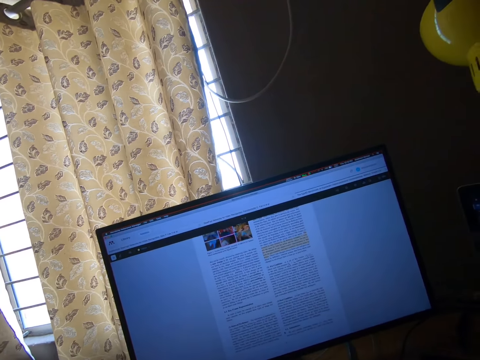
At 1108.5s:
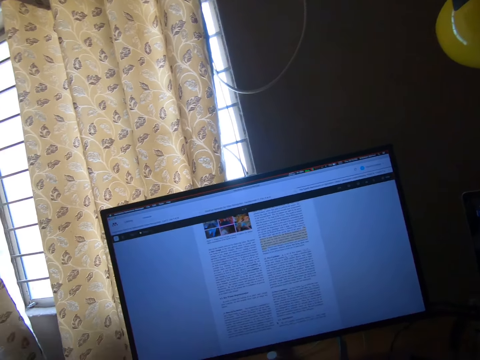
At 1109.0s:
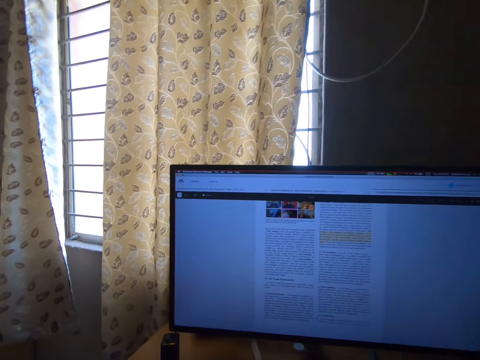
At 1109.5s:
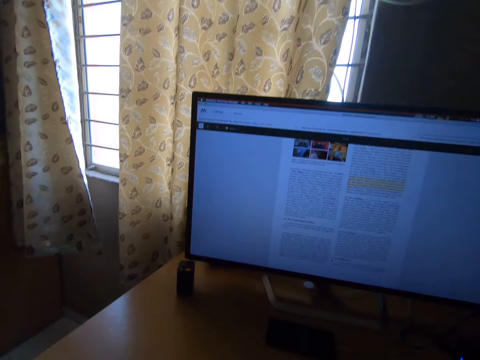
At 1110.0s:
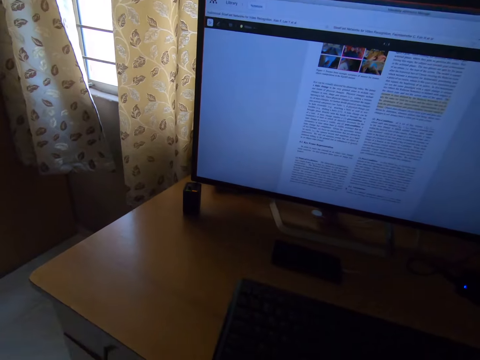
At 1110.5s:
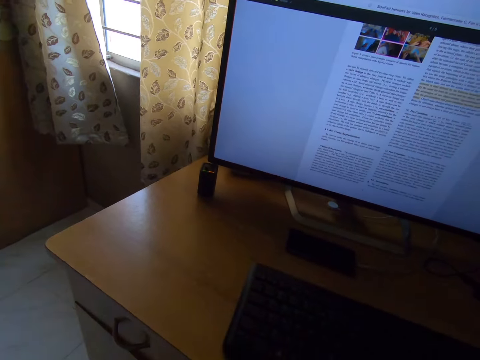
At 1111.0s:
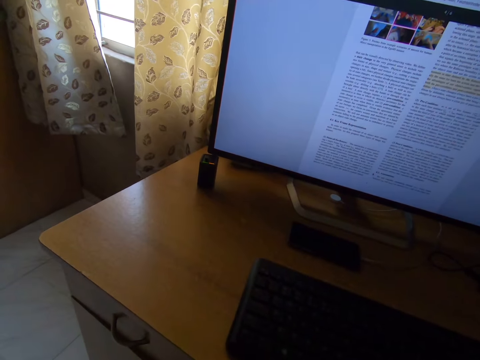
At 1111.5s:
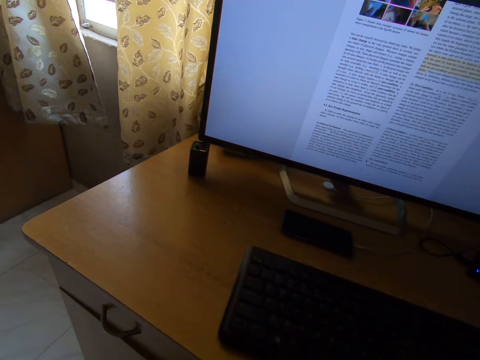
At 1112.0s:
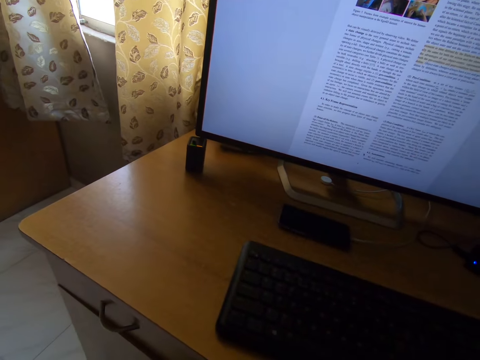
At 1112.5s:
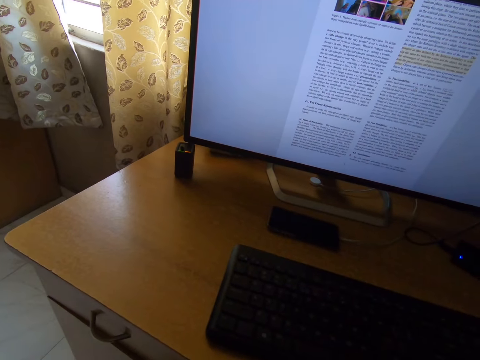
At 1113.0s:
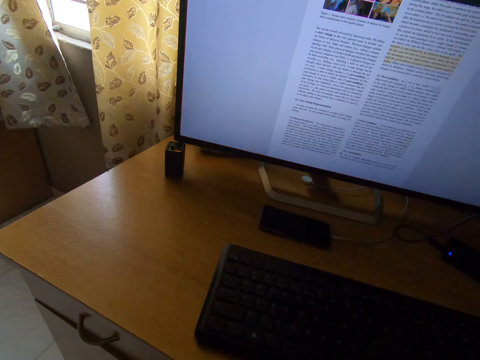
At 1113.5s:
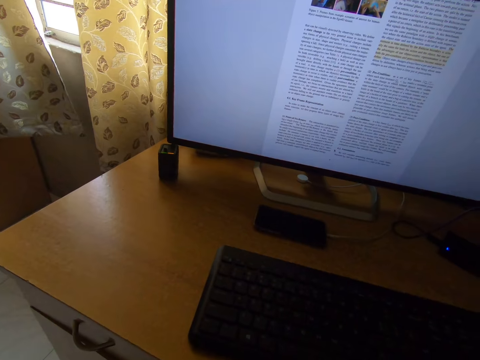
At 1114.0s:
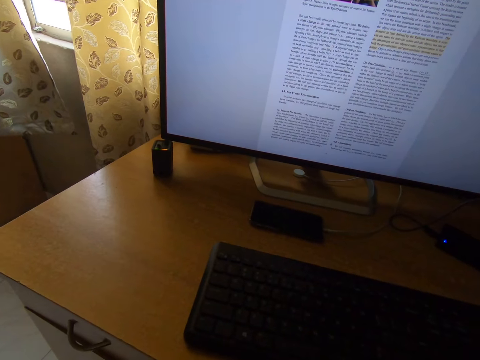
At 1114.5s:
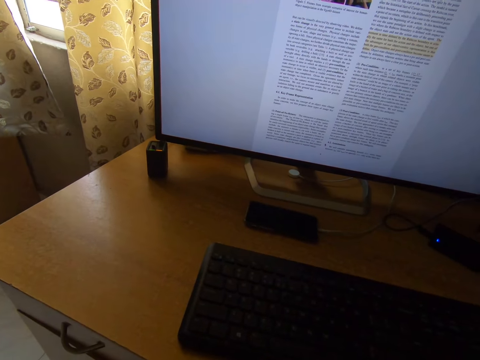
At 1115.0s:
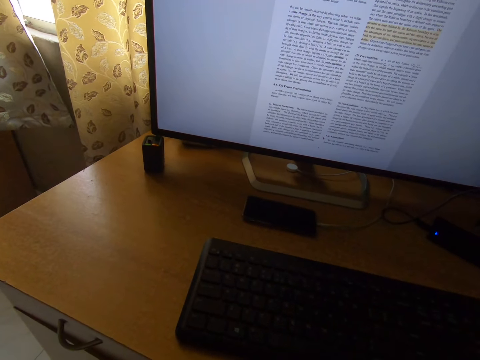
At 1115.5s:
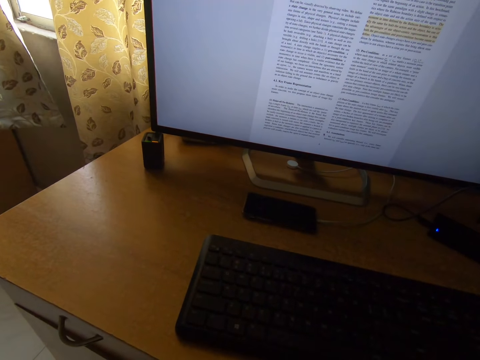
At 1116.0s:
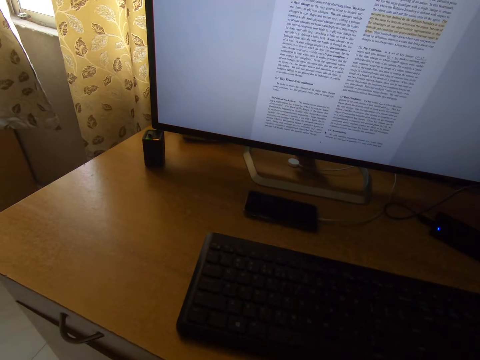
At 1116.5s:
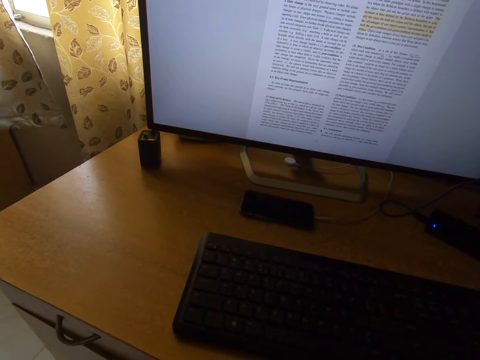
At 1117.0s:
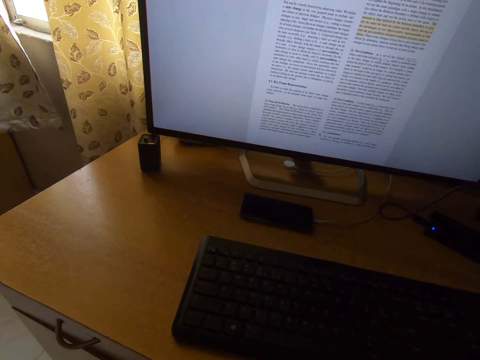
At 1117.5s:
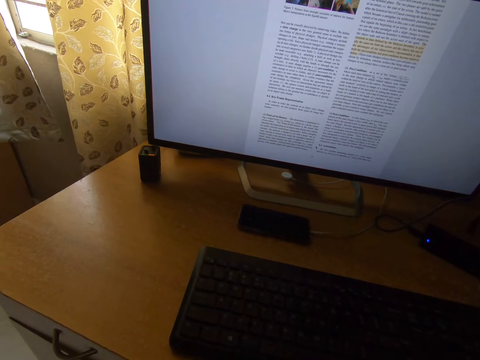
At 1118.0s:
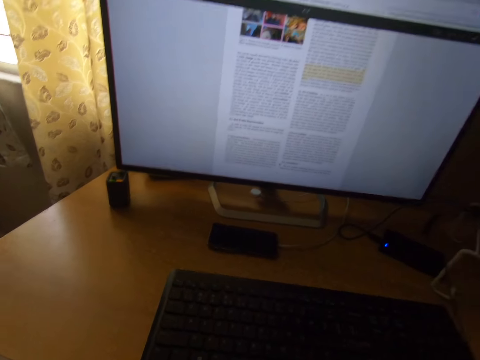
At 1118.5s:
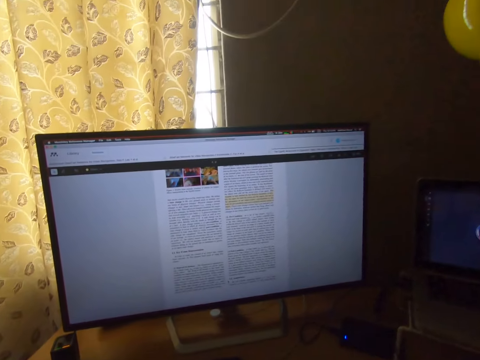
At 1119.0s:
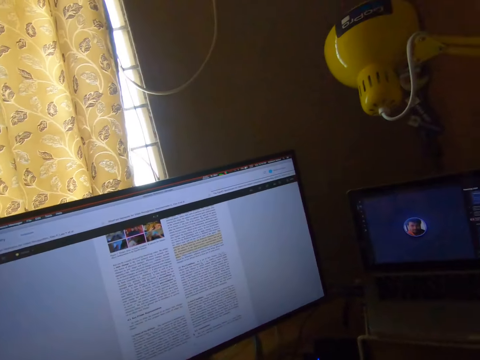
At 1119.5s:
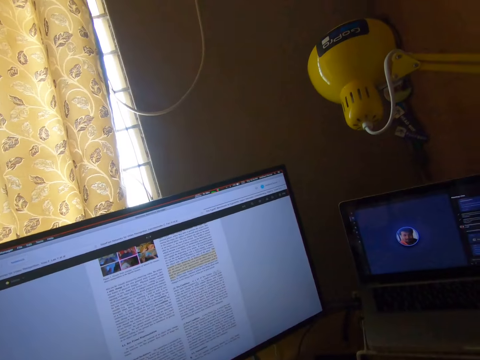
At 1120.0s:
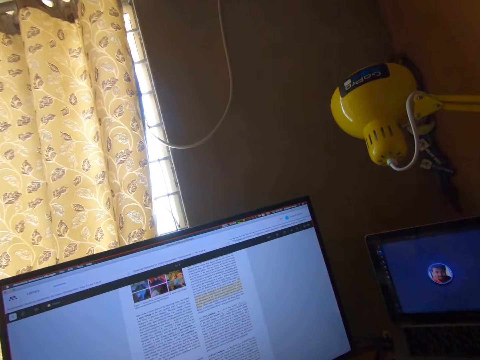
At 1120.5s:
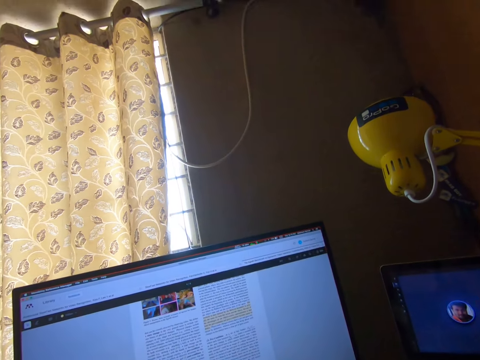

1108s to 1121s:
The camera wearer reads something in his computer.

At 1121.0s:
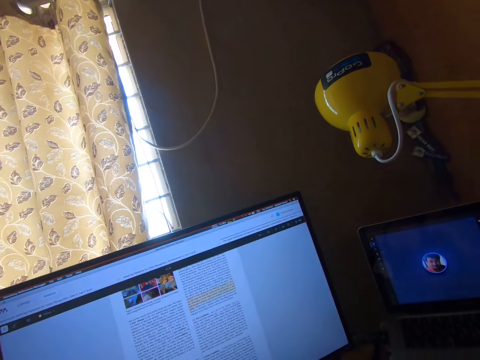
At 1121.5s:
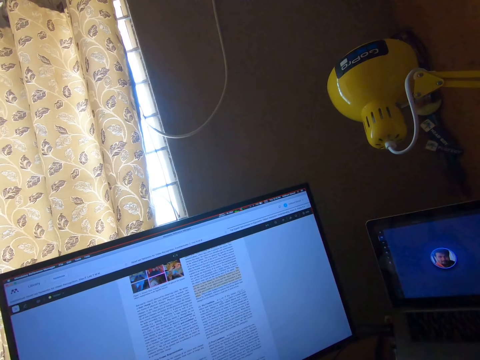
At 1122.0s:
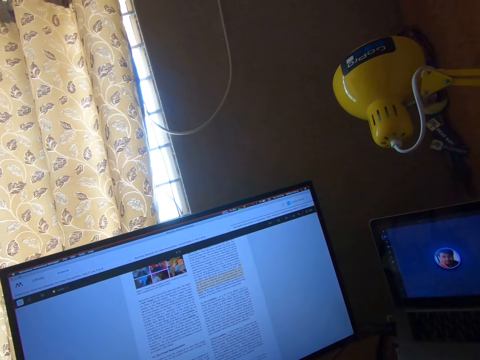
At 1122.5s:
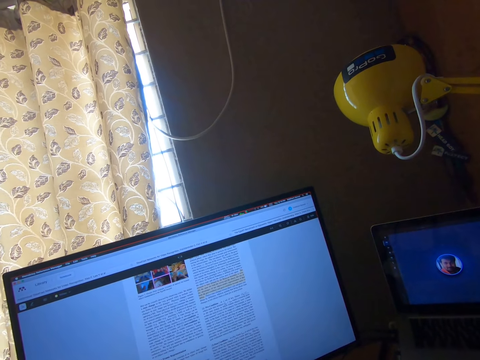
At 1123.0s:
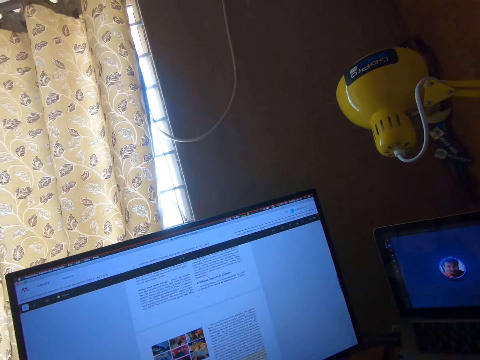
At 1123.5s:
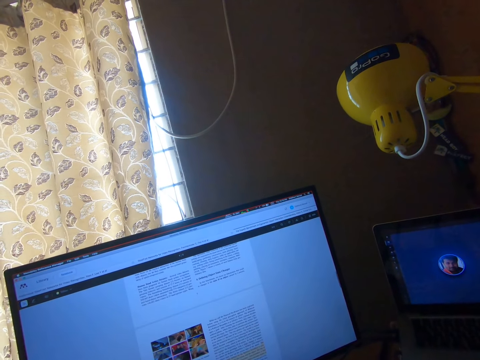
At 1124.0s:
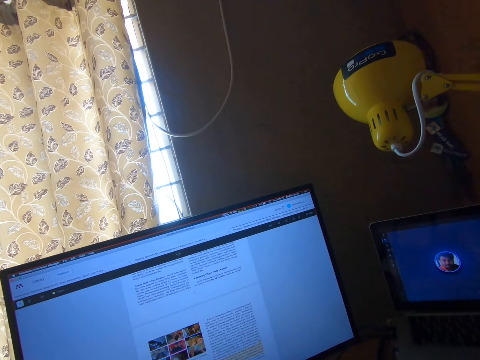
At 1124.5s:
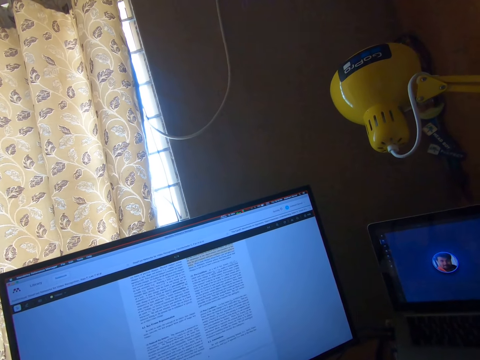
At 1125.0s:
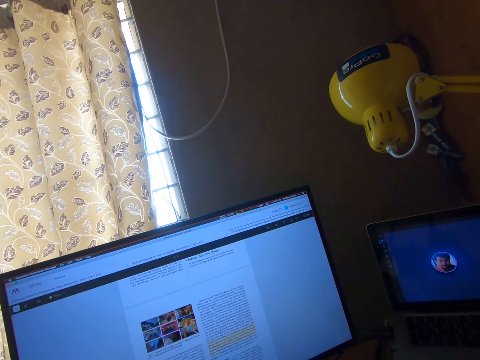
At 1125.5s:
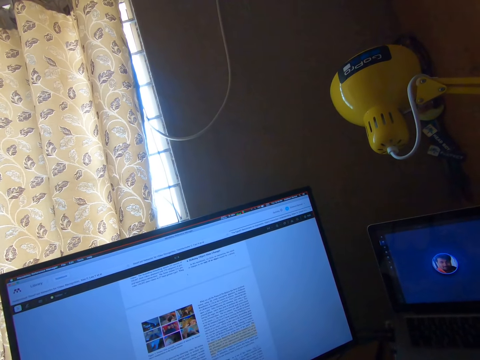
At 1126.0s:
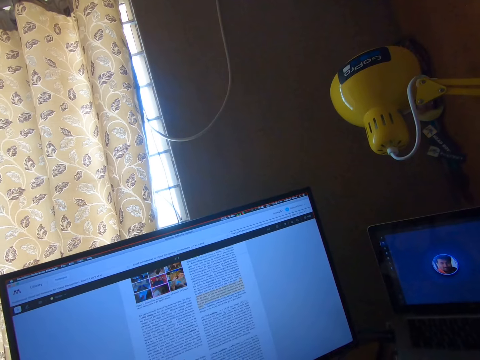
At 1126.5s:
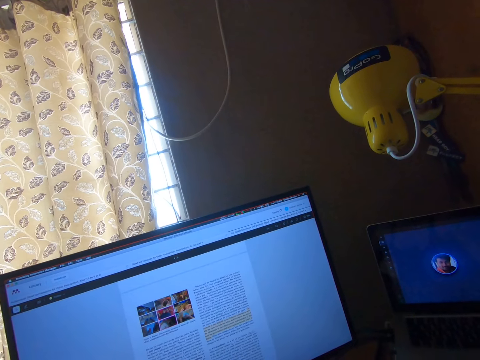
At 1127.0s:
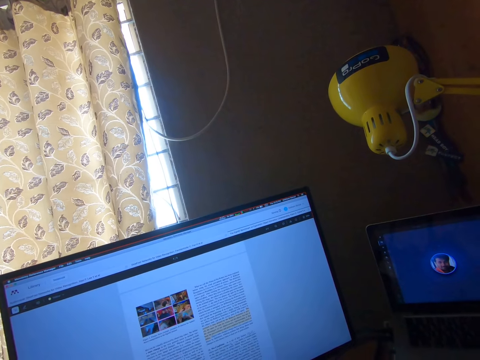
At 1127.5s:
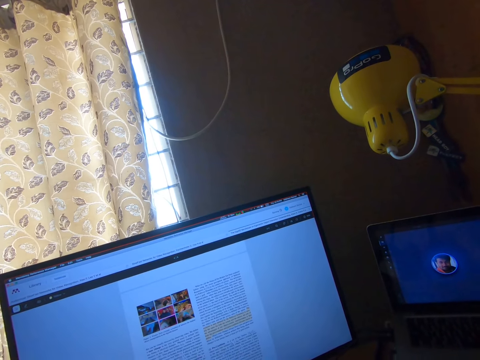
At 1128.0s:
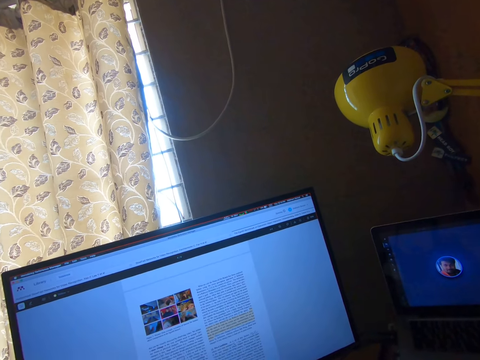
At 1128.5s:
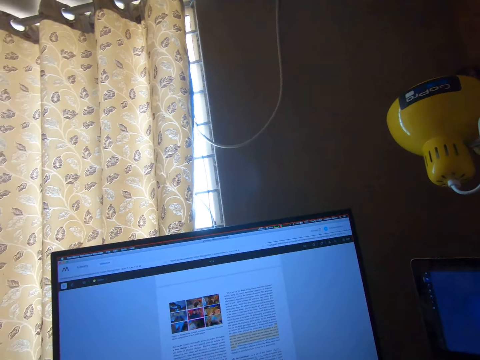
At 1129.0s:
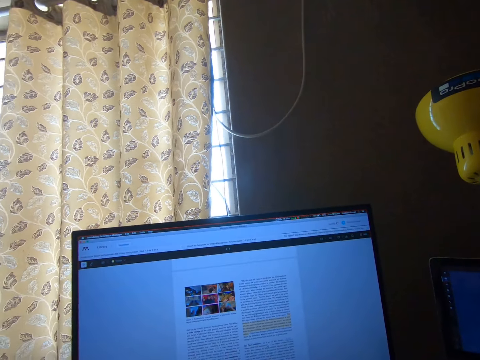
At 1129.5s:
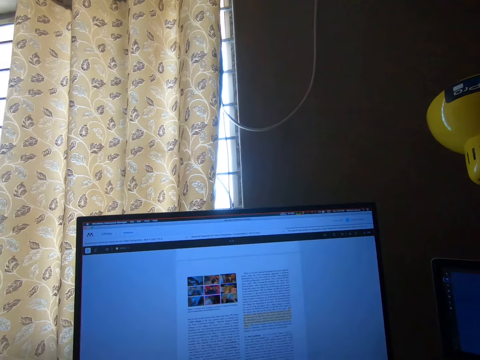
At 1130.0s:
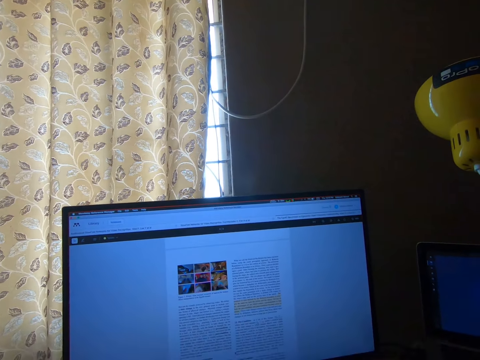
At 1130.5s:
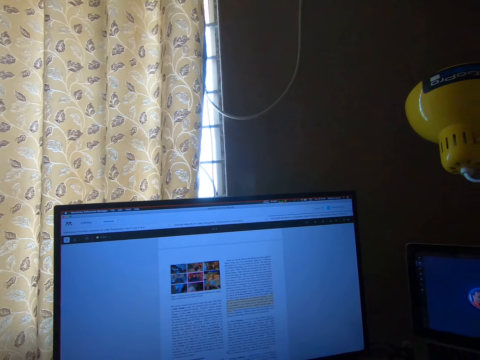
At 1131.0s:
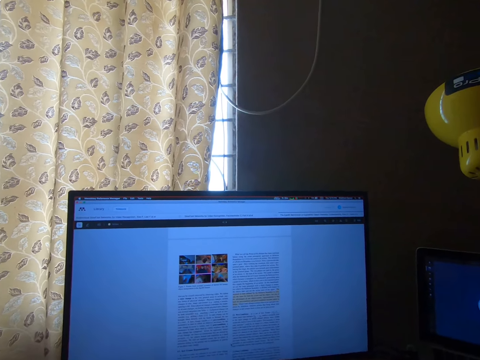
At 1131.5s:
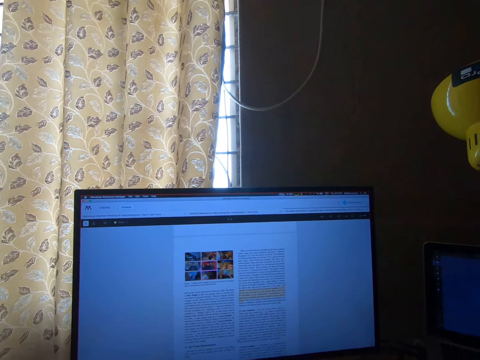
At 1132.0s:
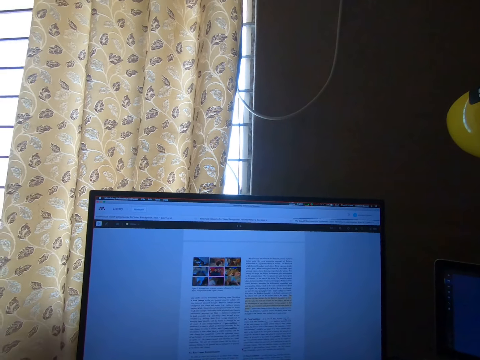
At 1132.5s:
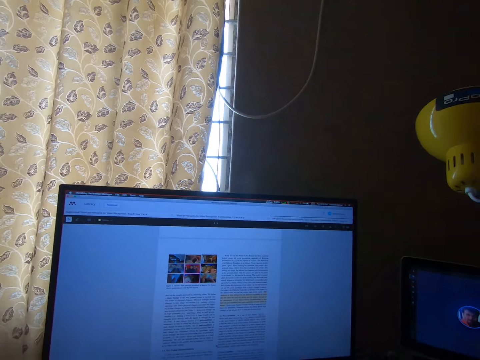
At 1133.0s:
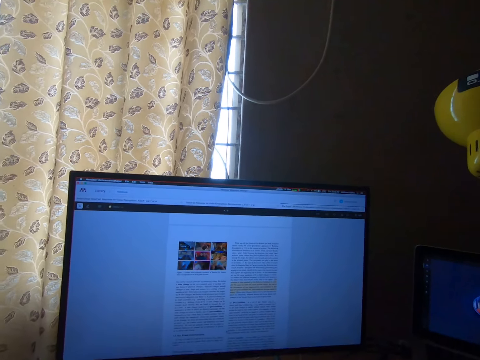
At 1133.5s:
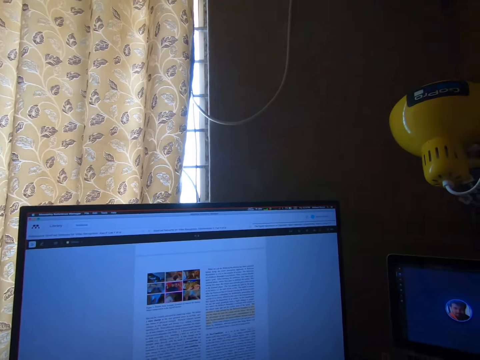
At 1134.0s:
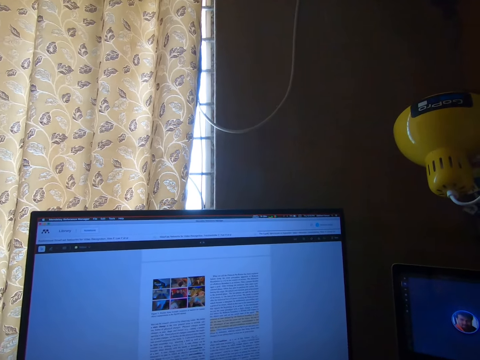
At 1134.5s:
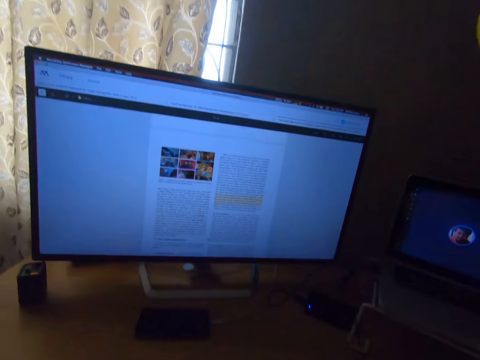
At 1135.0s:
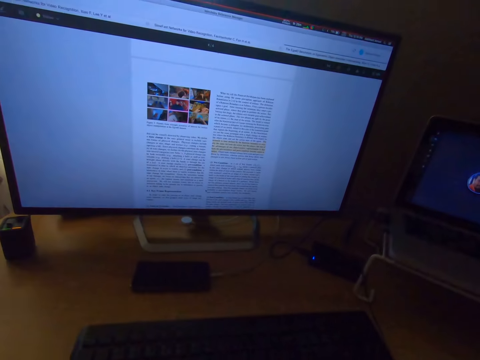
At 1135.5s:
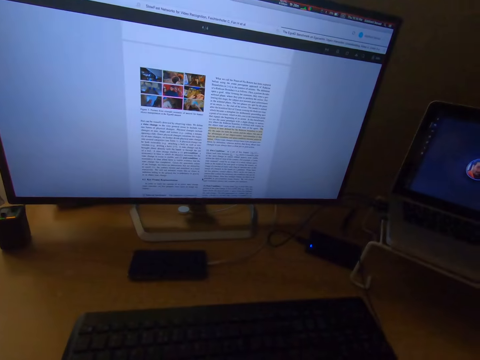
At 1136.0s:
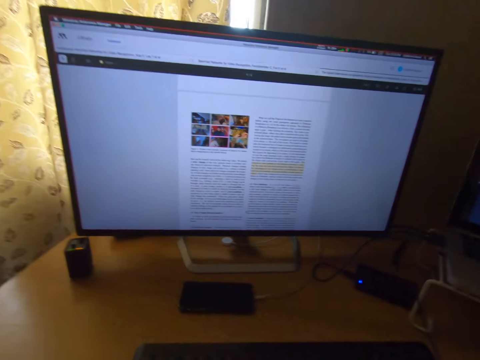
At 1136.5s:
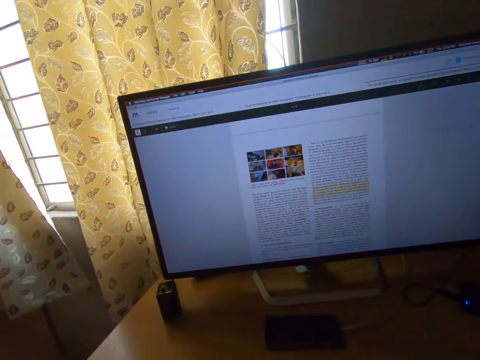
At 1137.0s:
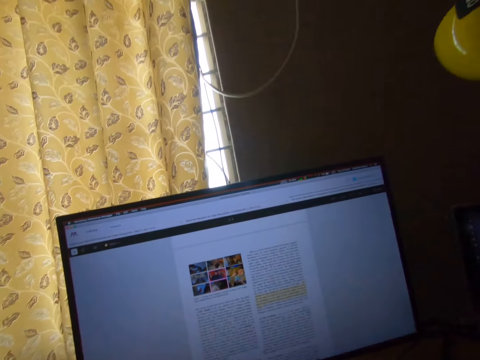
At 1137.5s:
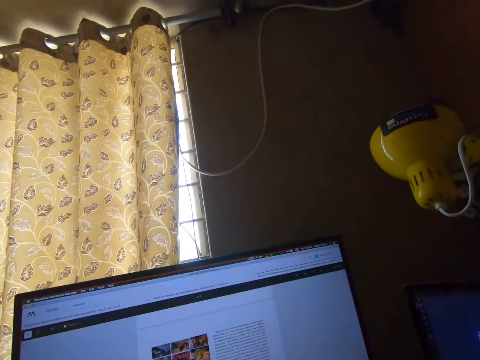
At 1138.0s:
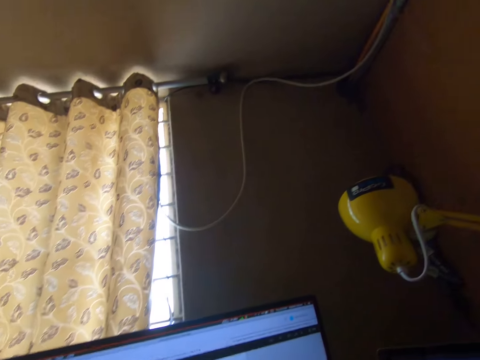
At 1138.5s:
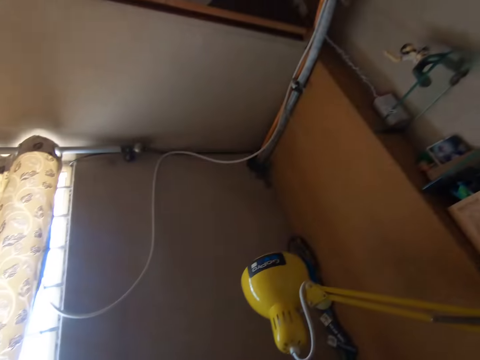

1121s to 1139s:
The camera wearer scrolls his computer. They stop scrolling his computer. They read something in his computer.
